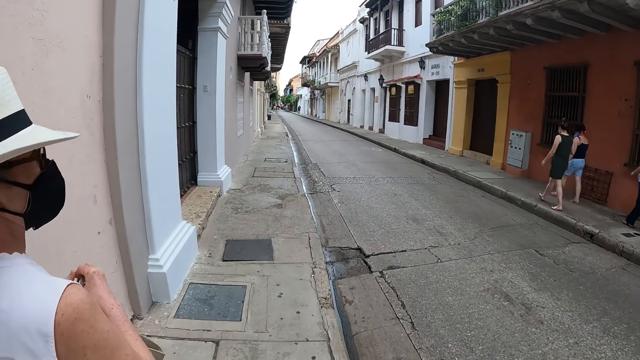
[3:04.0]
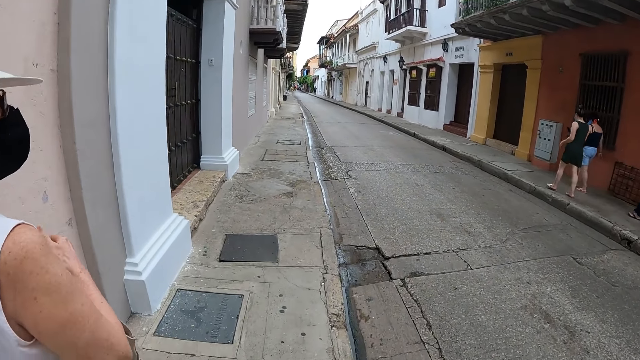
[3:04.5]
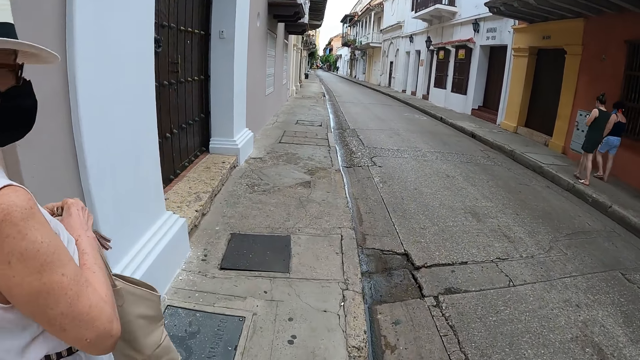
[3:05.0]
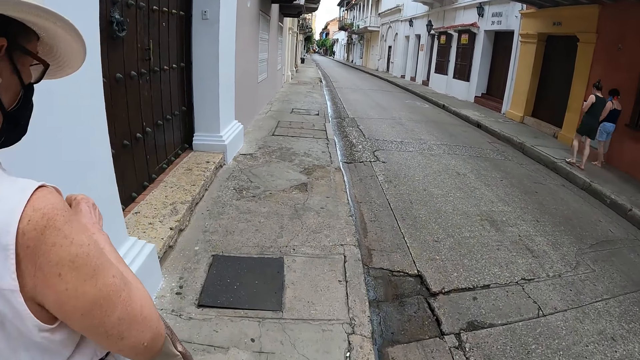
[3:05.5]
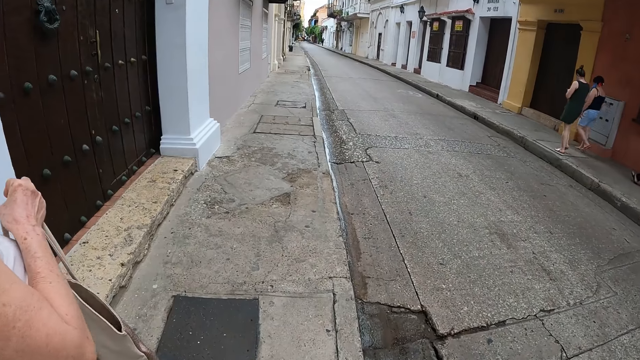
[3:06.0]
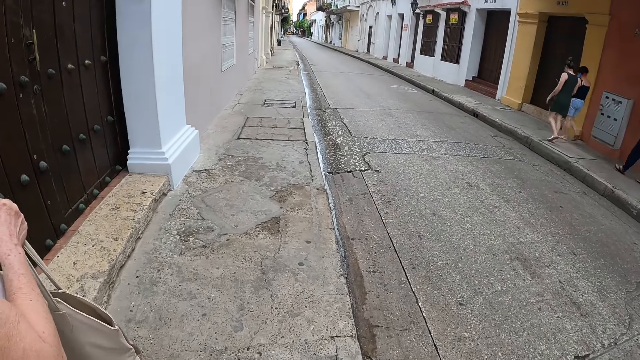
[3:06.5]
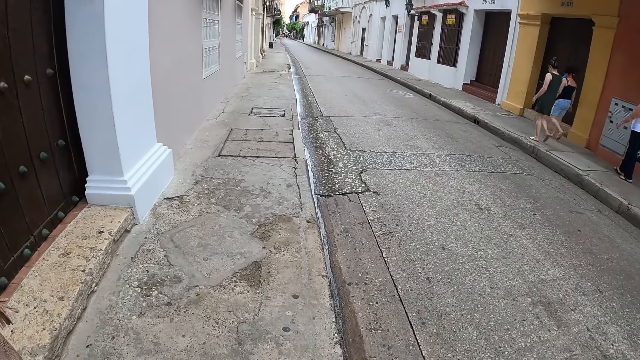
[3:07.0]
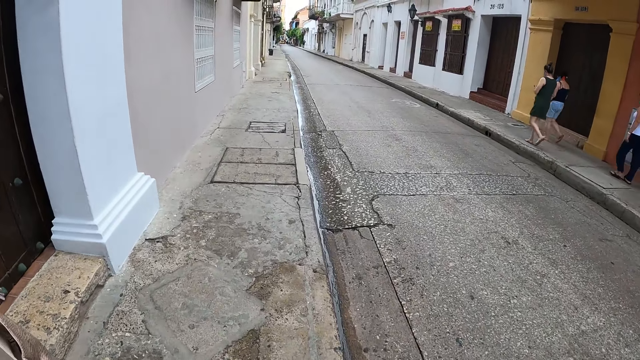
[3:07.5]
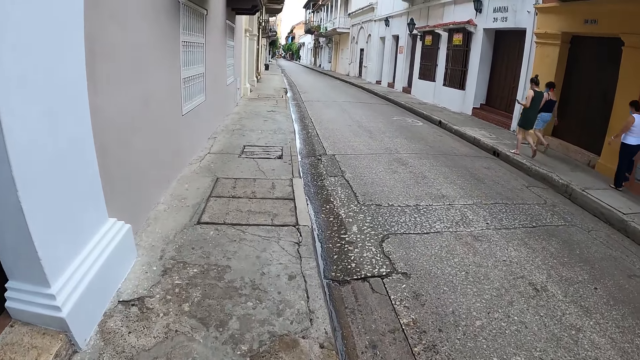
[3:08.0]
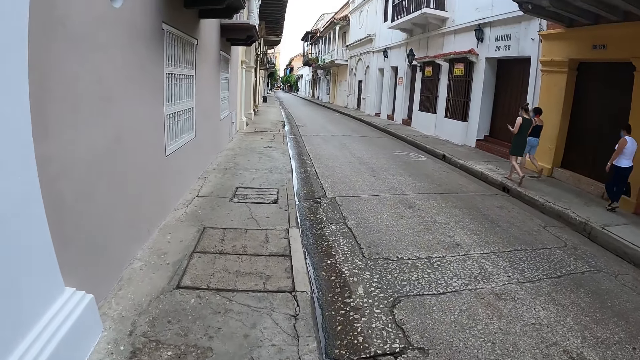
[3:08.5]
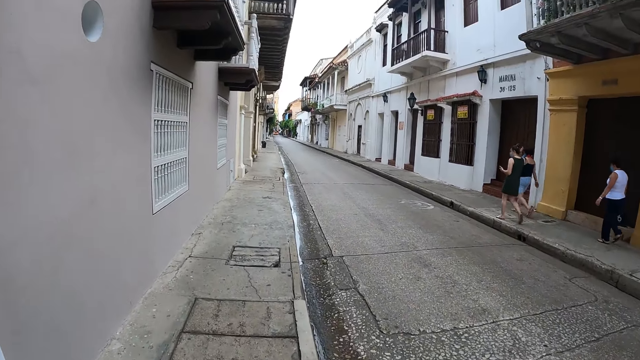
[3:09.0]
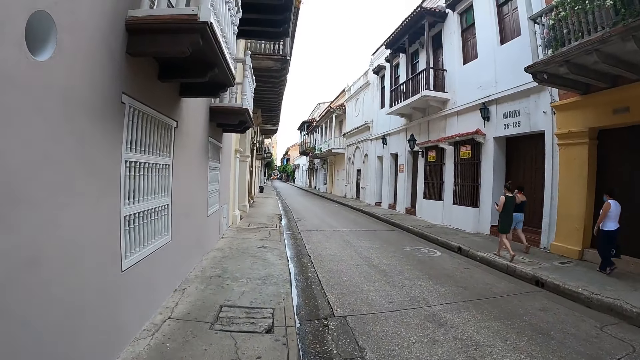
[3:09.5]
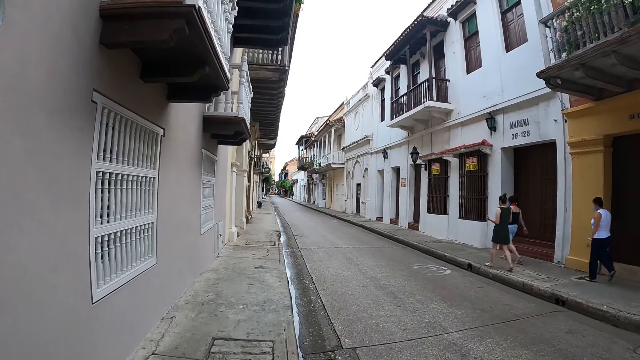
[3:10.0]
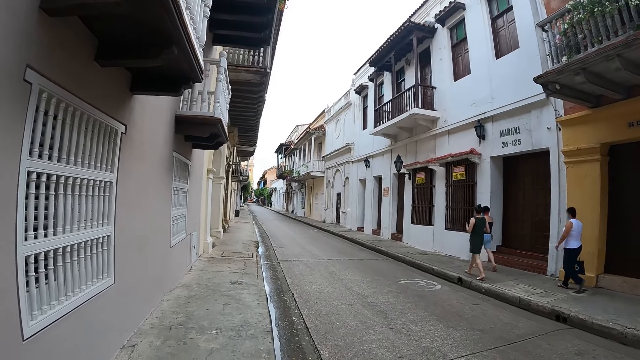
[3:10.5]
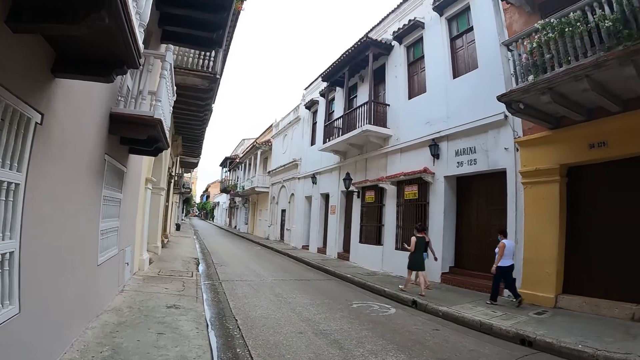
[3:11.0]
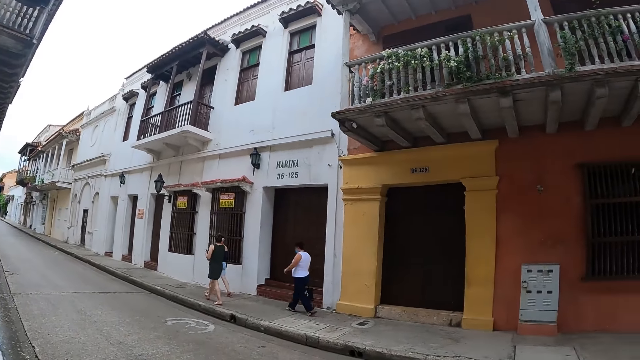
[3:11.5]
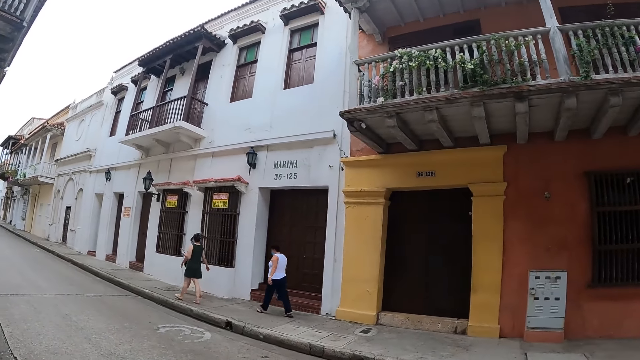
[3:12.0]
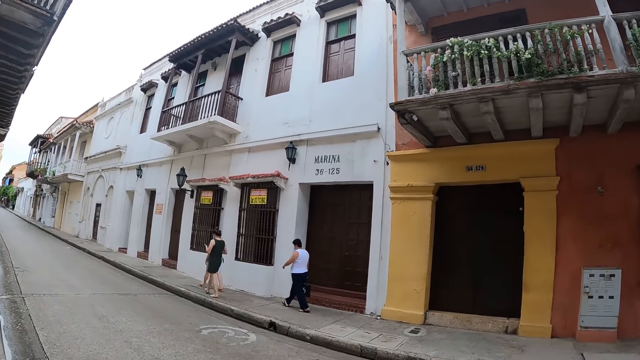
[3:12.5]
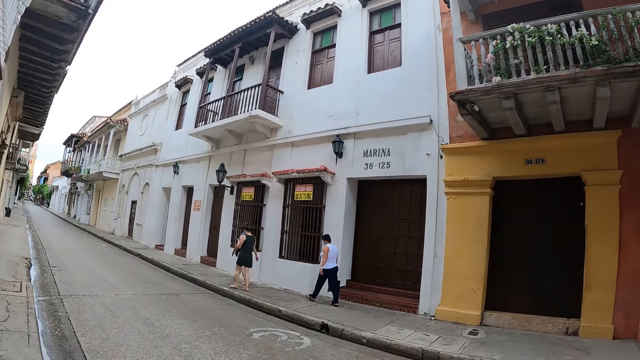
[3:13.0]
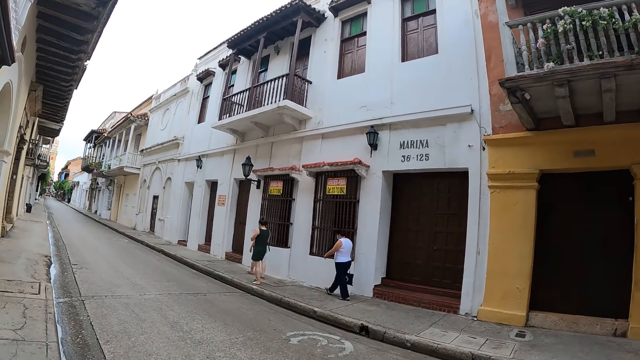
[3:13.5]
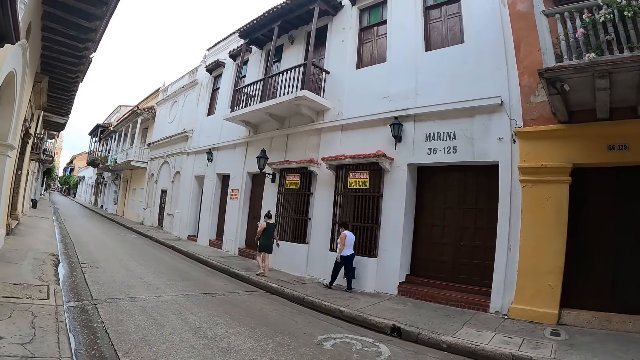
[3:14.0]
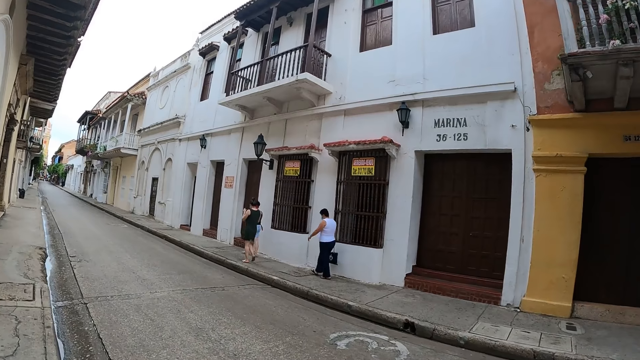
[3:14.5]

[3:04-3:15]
The camera wearer walks around.

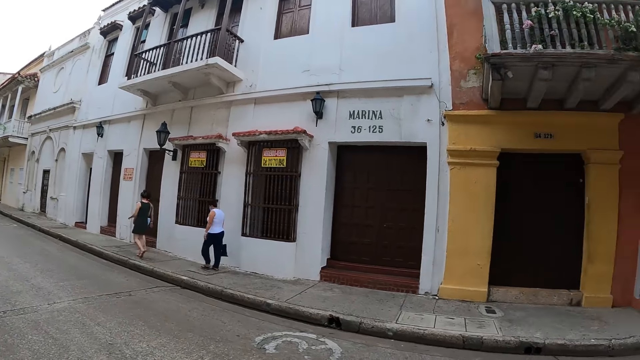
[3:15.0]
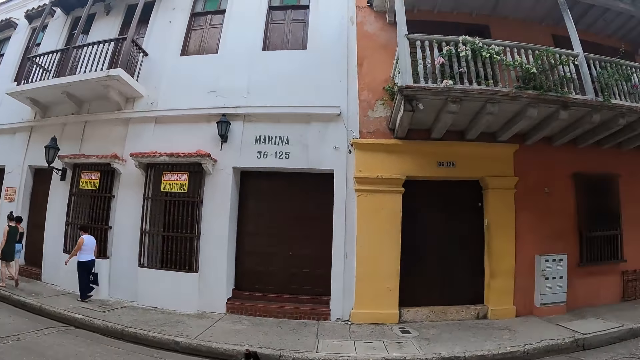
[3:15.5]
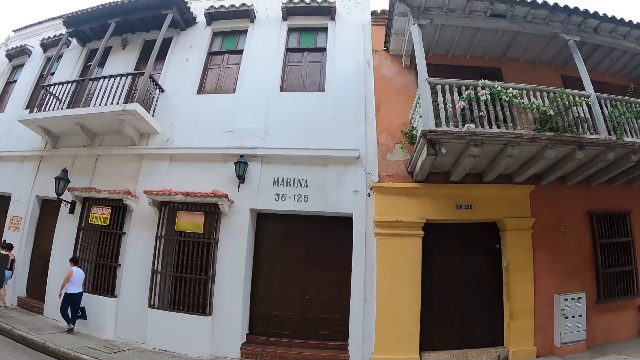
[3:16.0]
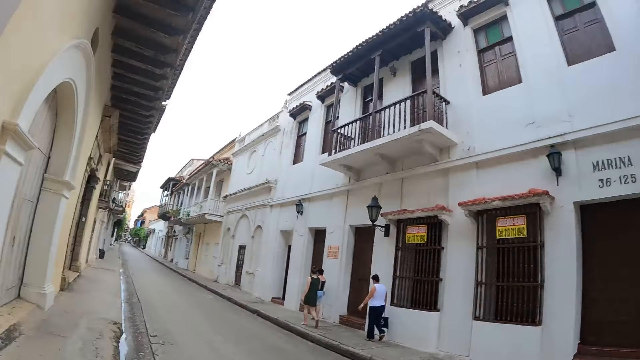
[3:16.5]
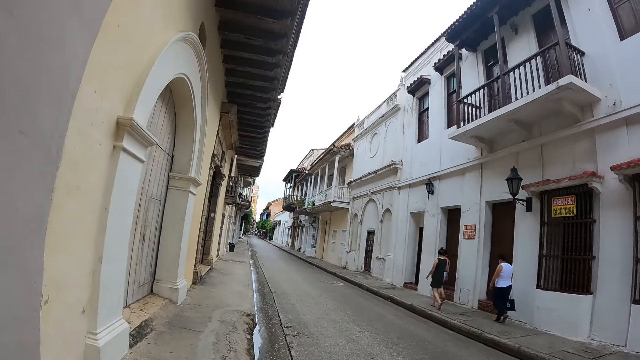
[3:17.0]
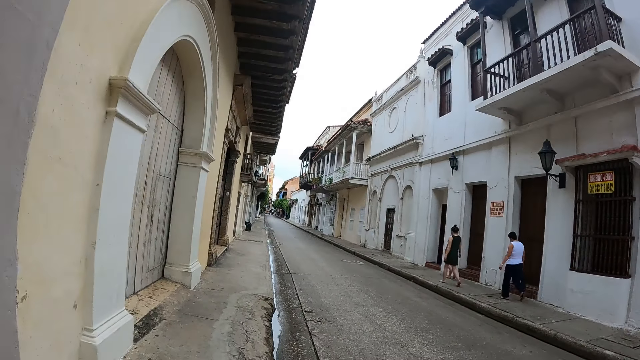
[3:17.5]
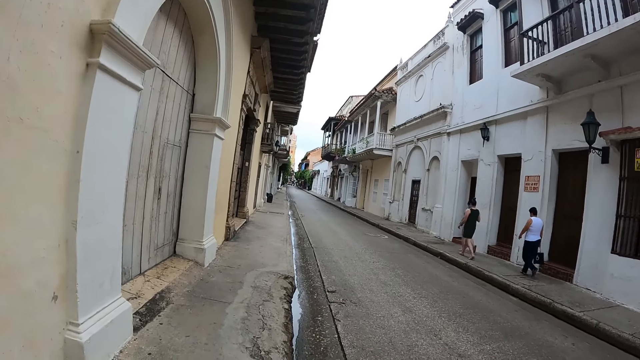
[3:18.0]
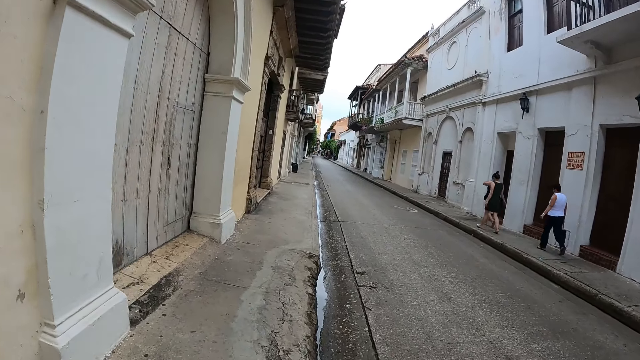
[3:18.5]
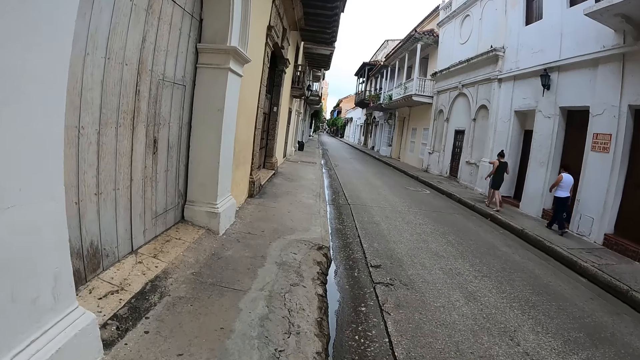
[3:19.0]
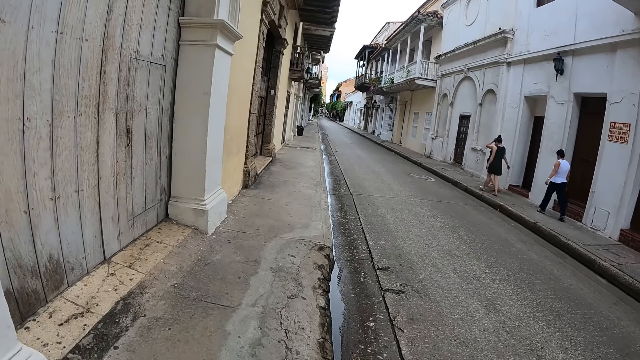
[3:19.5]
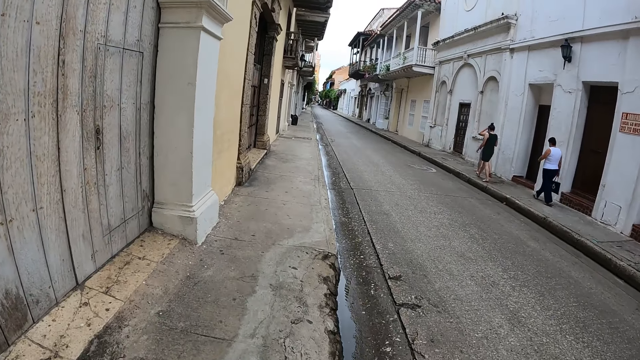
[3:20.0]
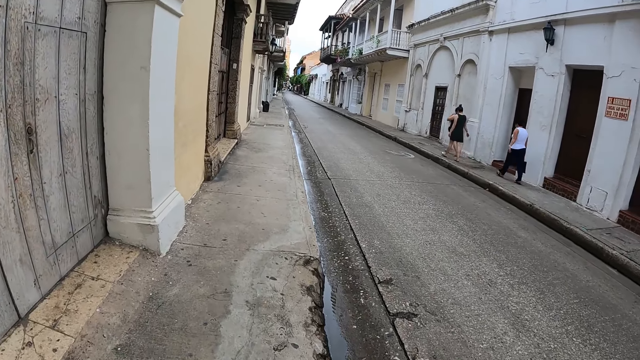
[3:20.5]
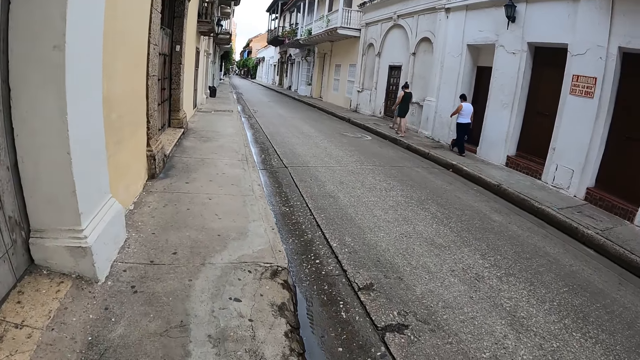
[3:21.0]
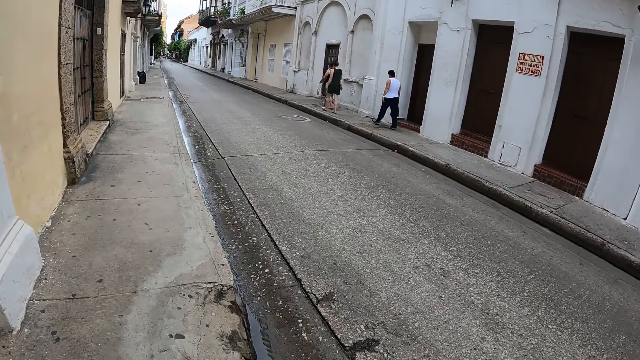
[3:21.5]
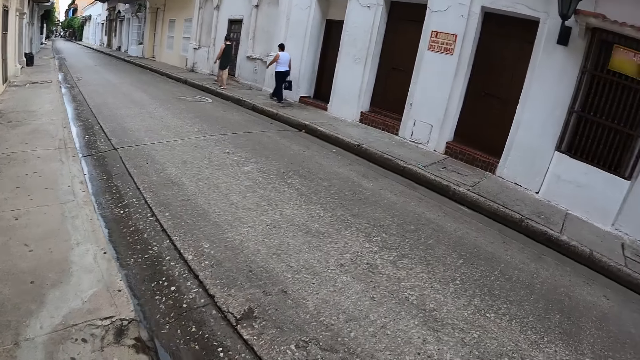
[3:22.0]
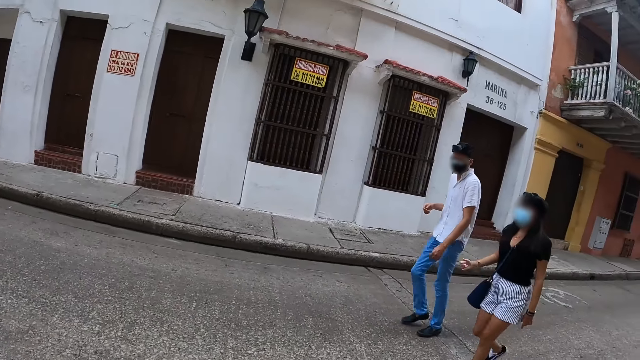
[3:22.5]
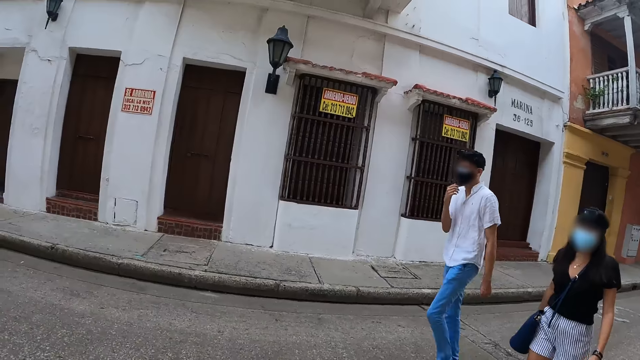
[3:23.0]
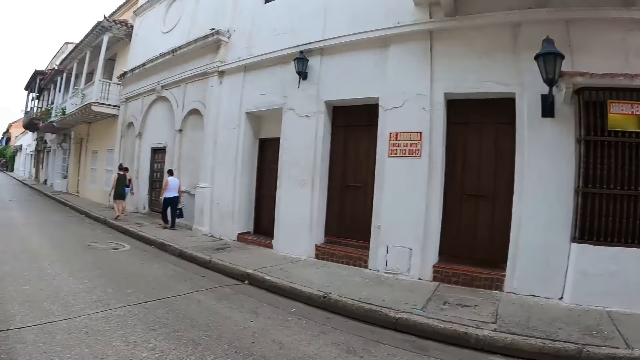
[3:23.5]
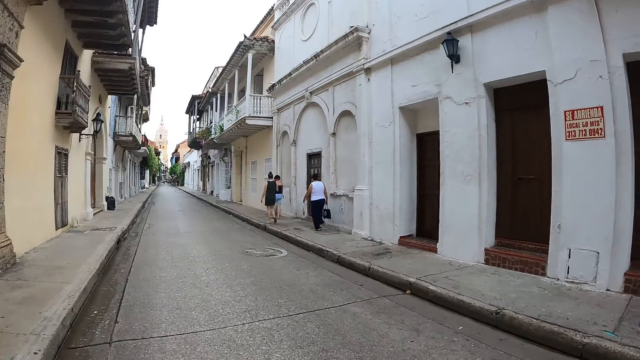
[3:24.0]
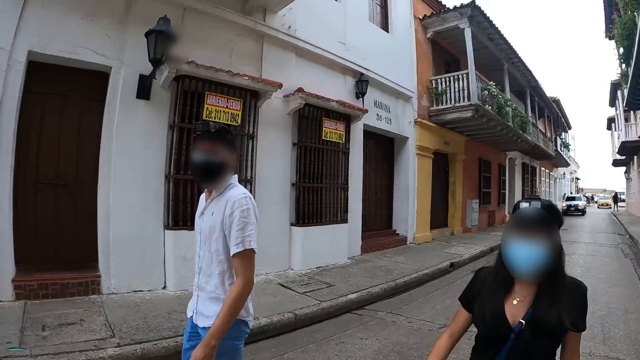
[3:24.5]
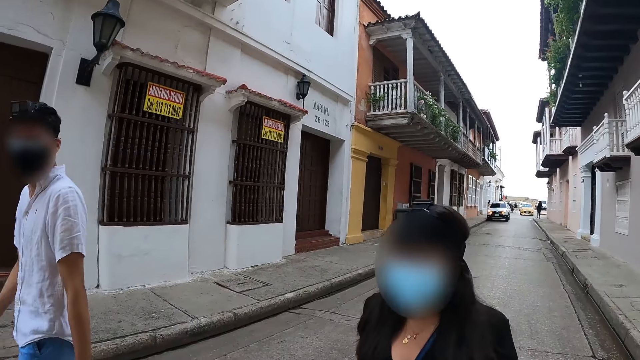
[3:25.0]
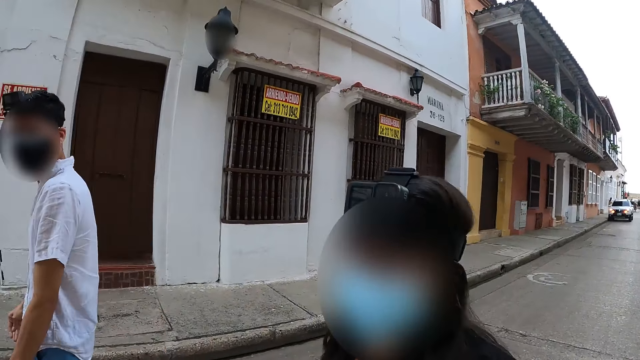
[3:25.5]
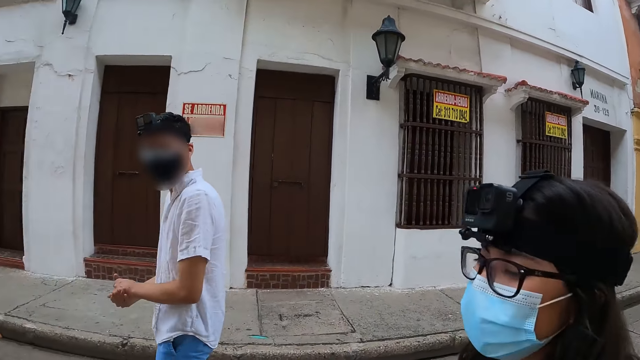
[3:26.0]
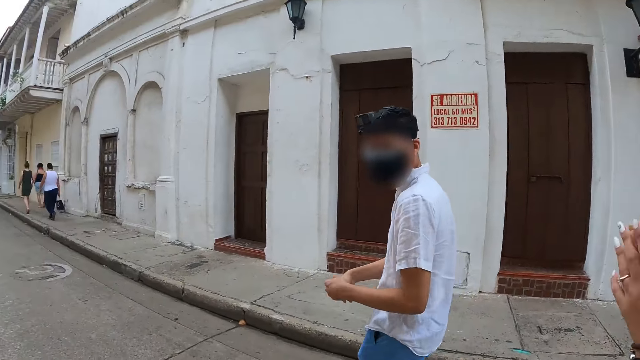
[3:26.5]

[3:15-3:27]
The camera wearer turns around. They walk around and turn around. A person walks around. Another person walks around. A man touches a face mask. The camera wearer turns around. They look around. The first person walks around. The other person walks around.
